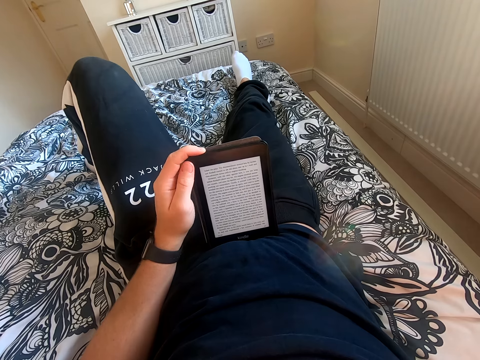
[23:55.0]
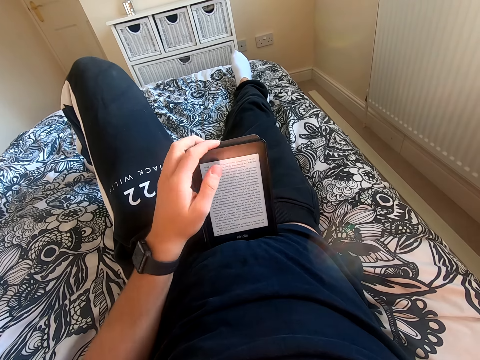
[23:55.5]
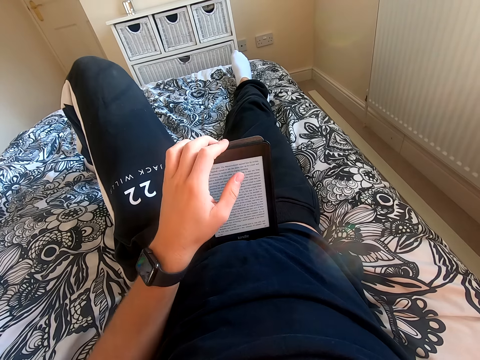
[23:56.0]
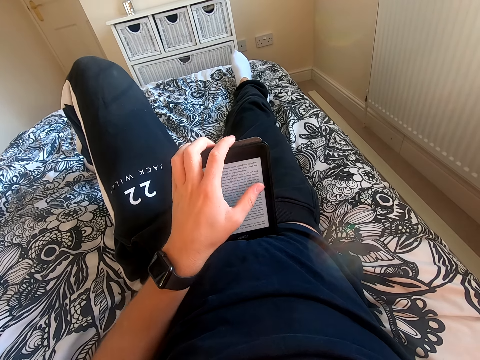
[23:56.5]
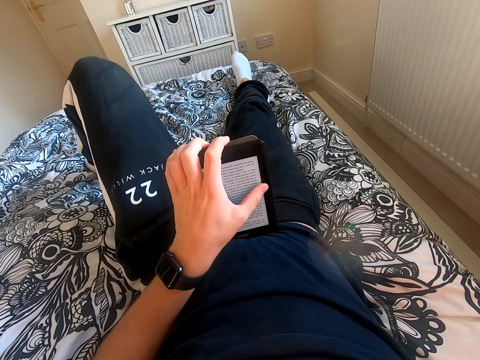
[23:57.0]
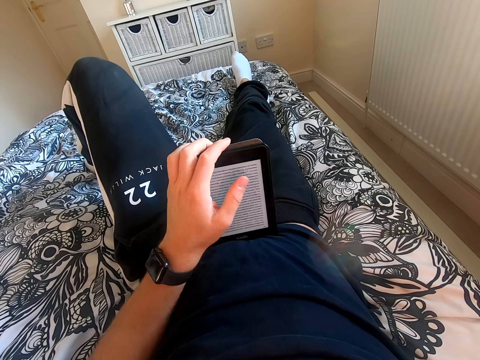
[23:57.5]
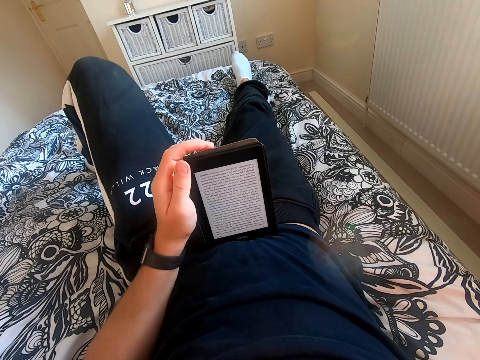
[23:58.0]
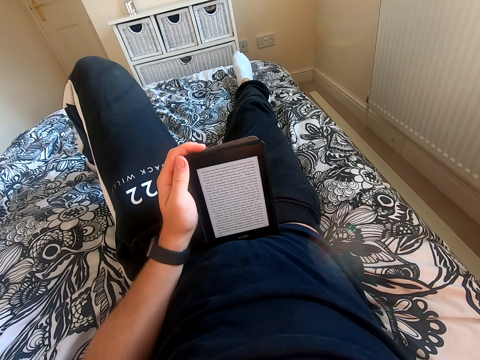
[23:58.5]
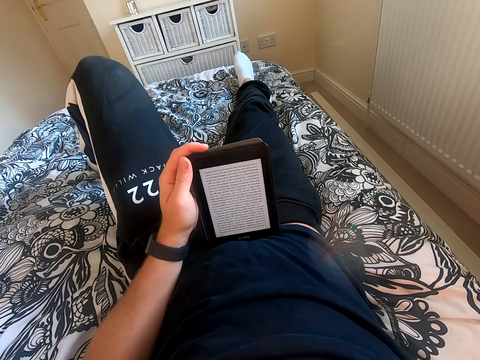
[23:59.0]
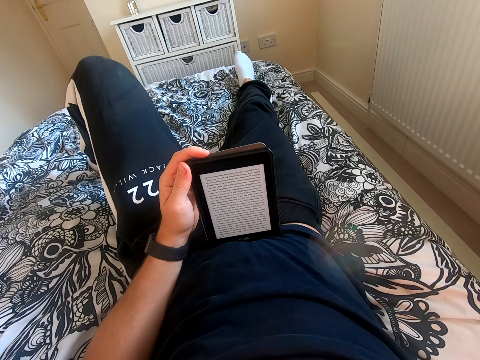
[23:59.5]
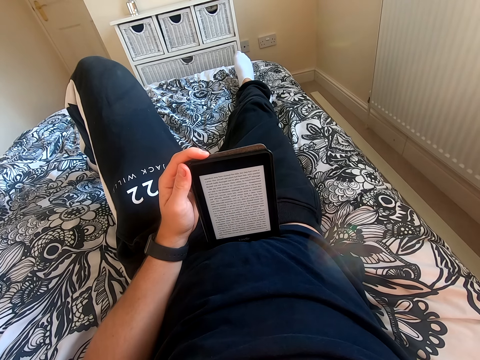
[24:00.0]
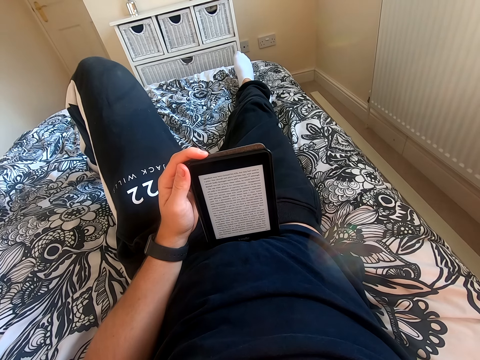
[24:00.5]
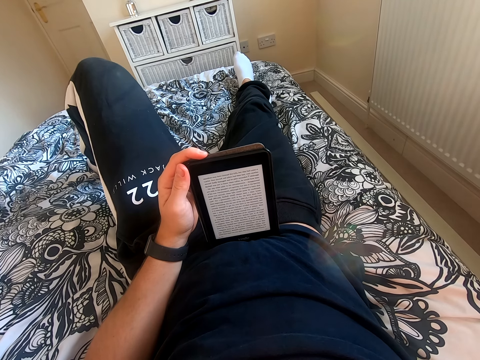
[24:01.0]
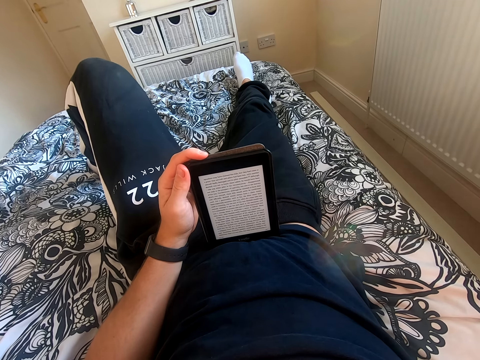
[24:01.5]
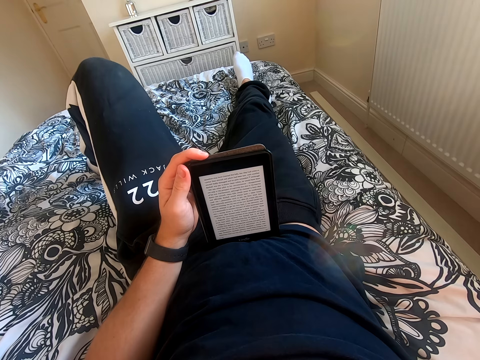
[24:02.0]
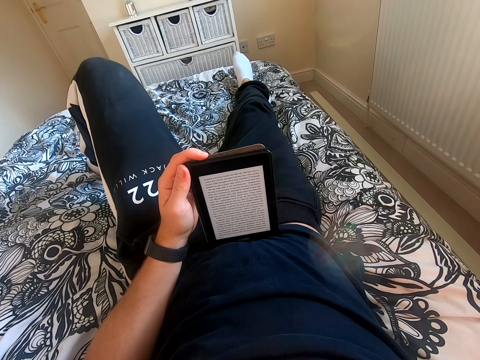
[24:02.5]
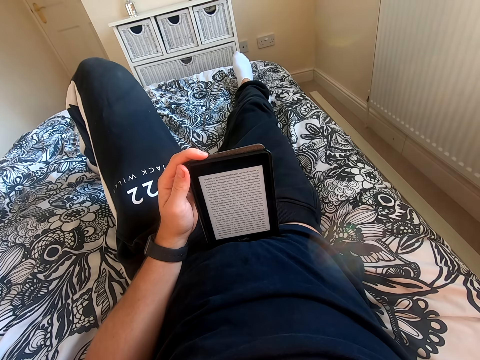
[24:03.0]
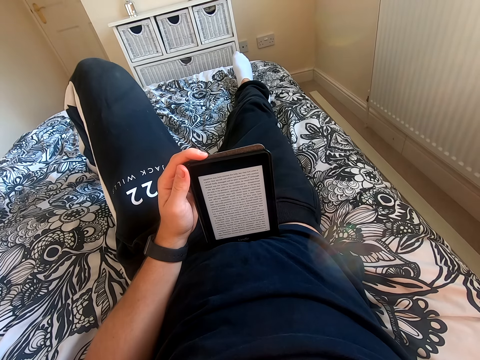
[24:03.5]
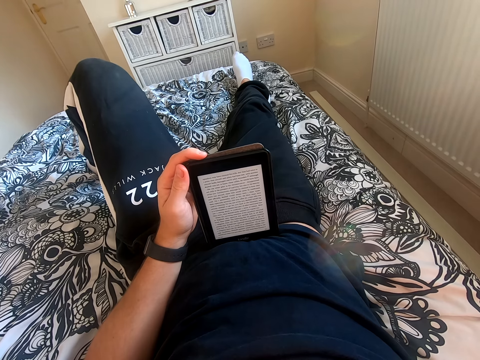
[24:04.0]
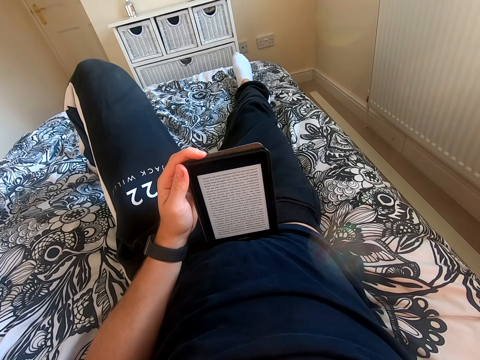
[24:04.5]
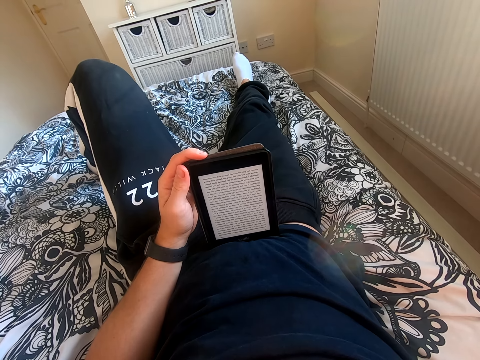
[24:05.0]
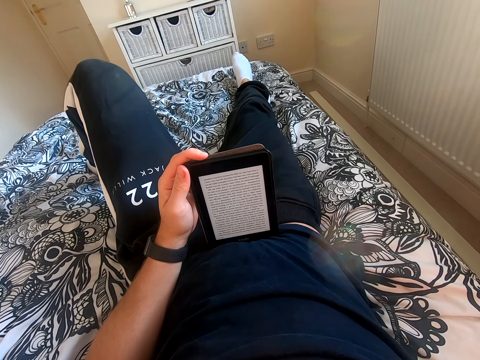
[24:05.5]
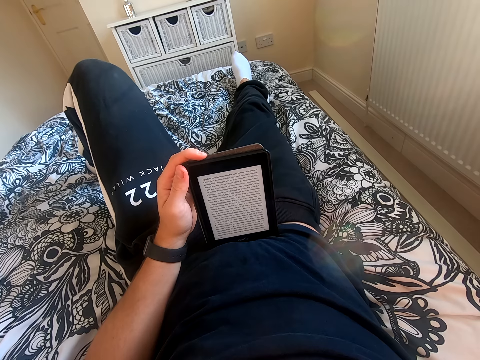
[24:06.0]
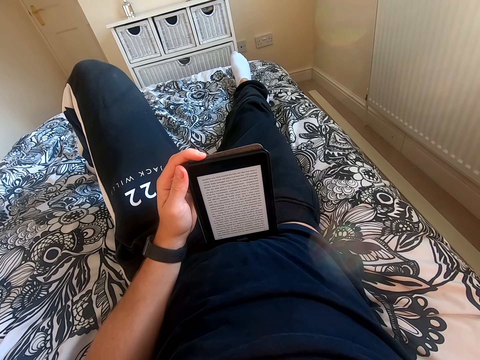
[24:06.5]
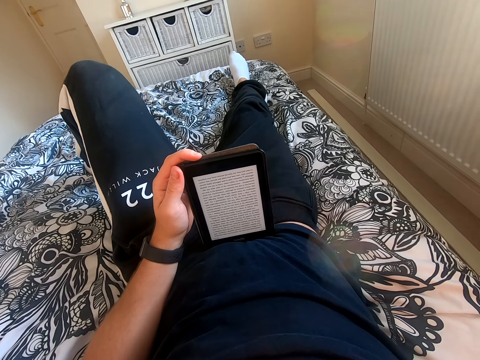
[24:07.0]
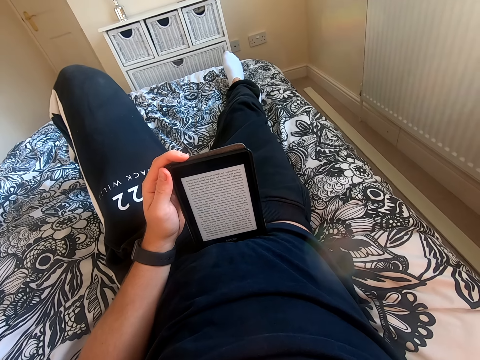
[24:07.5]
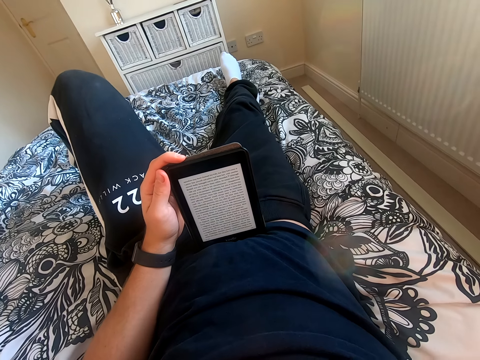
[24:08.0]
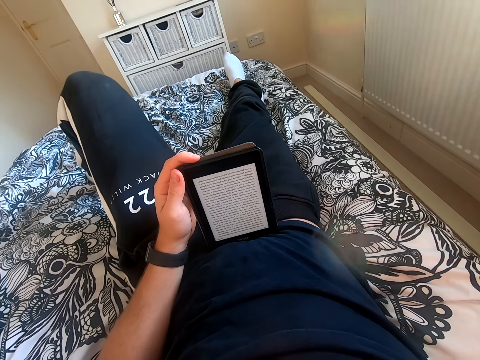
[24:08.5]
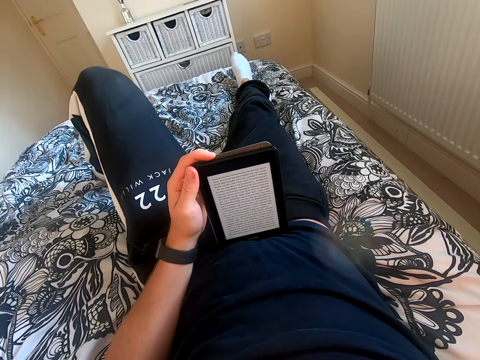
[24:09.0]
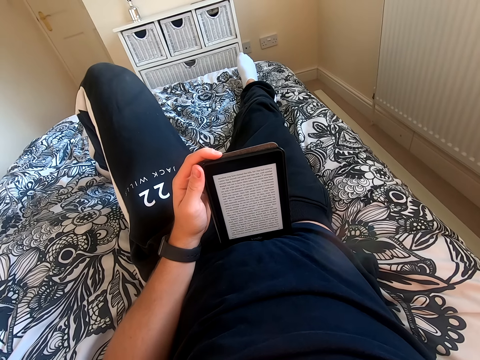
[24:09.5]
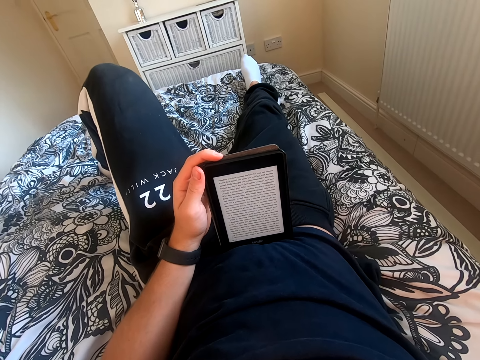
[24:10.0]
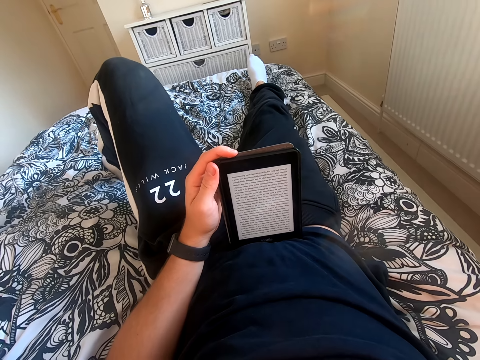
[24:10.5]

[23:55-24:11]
The camera wearer reads through the tablet. He moves his left hand on the tablet. He scrolls through the tablet. He moves his left hand on the tablet. He reads the book on the tablet. He shakes his left leg. He reads through the tablet.

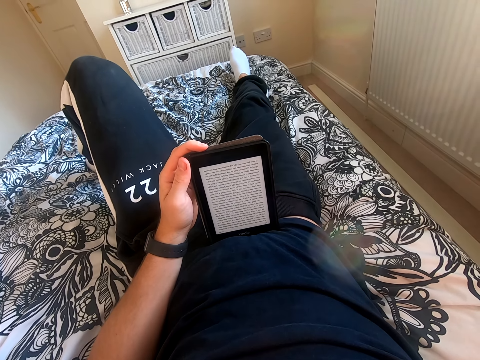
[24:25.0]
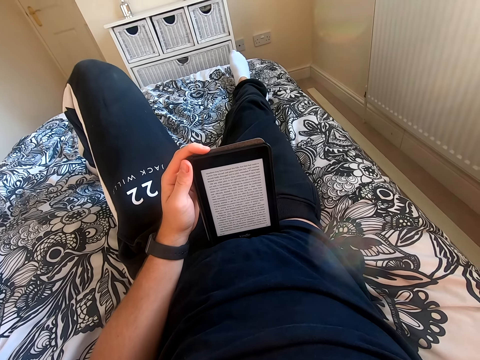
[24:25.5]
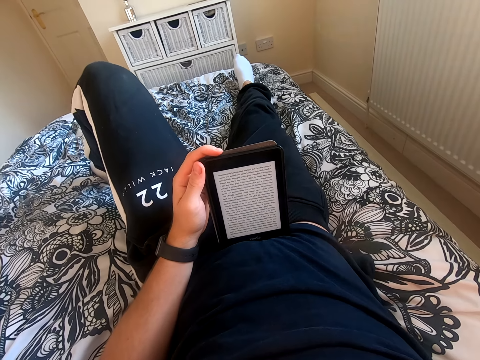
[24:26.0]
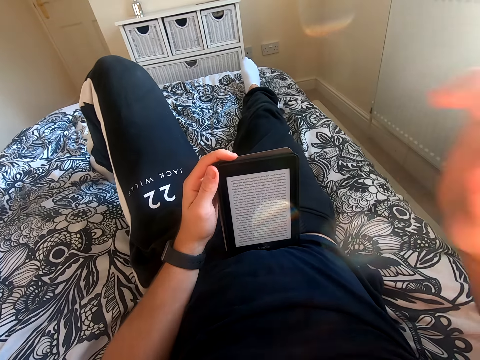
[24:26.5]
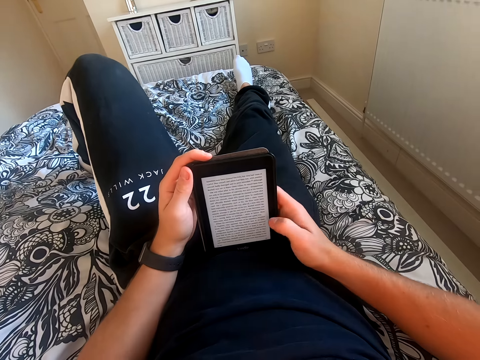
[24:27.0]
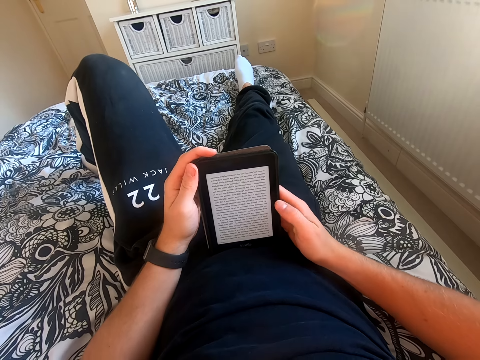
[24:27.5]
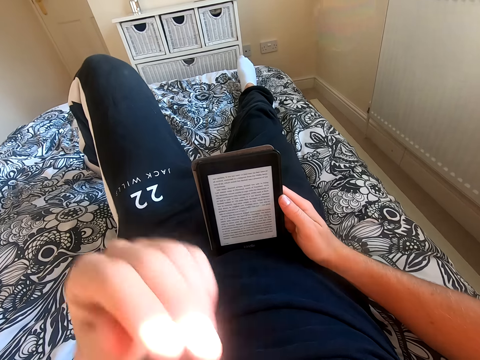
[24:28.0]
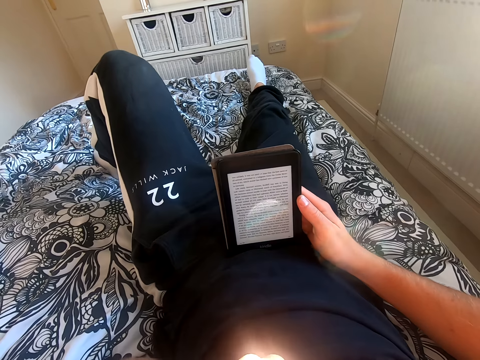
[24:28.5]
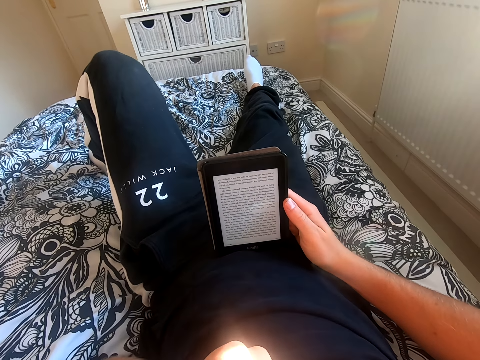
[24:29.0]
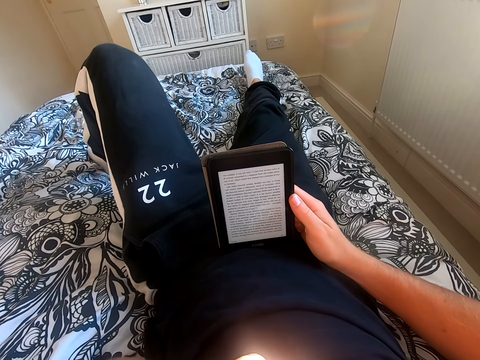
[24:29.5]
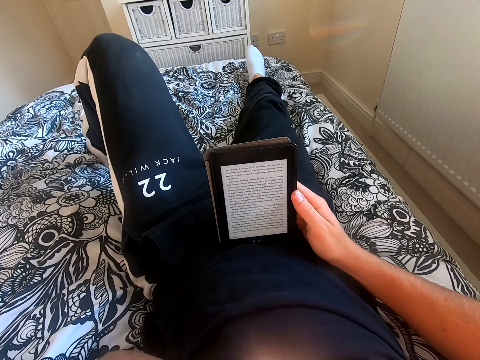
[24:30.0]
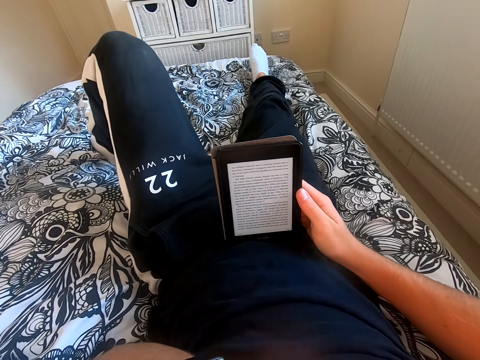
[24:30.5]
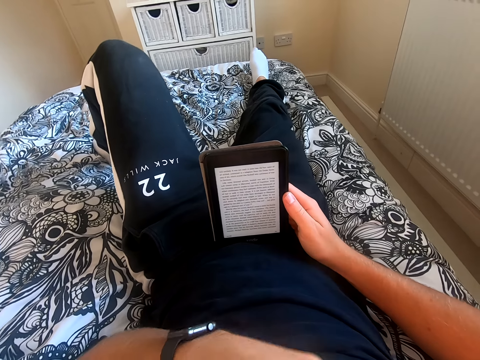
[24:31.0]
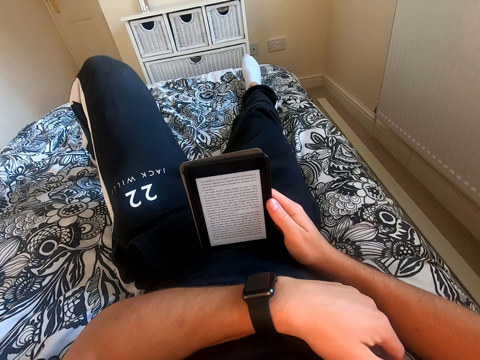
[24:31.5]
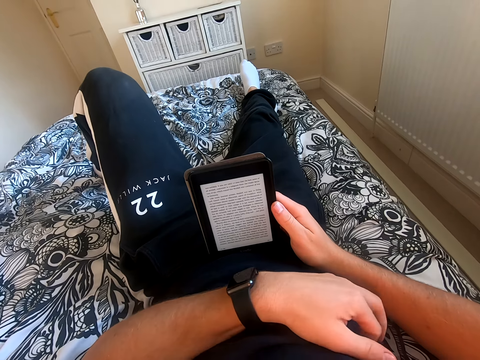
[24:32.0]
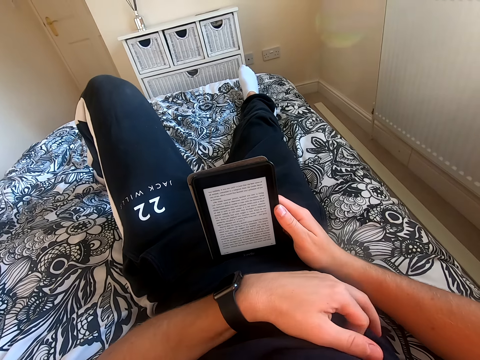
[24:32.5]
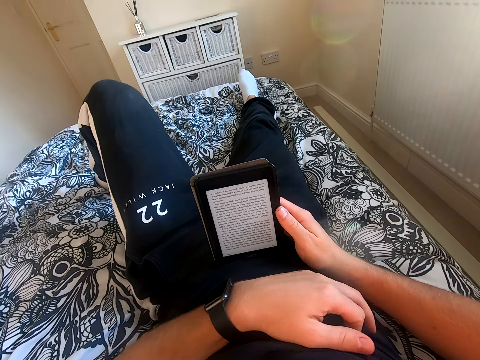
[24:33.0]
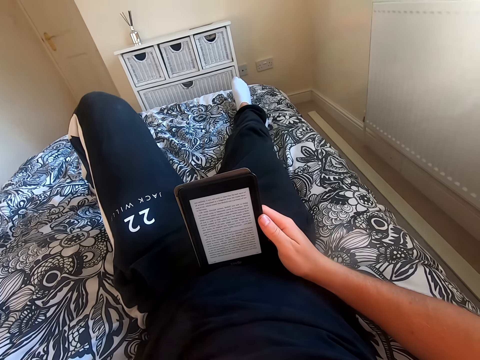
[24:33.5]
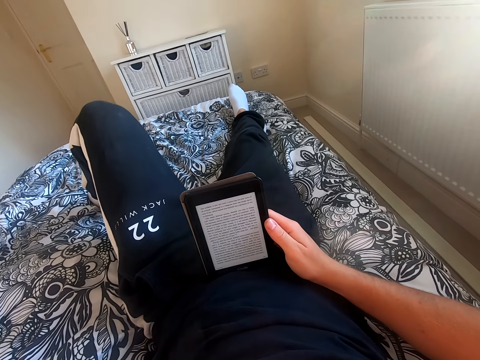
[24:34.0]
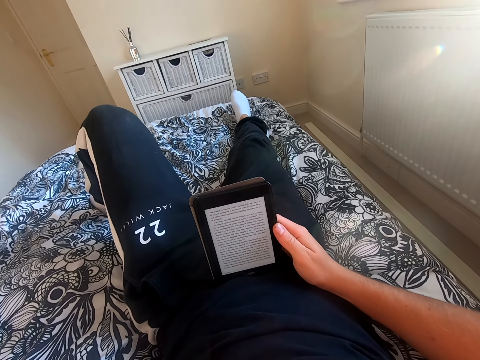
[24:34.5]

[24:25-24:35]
The camera wearer holds the tablet with his right hand. He scrolls through the tablet. He lifts his left hand from the tablet. He touches his face. He reads through the tablet. He places his left hand on the chest. He scratches the chest. He reads the book on the tablet.
